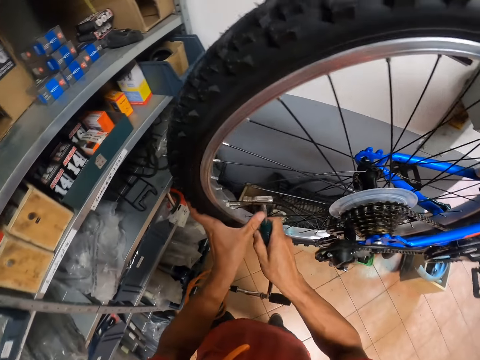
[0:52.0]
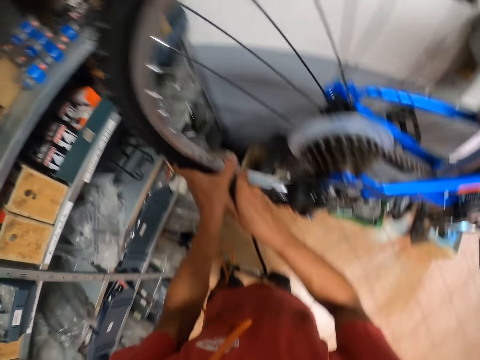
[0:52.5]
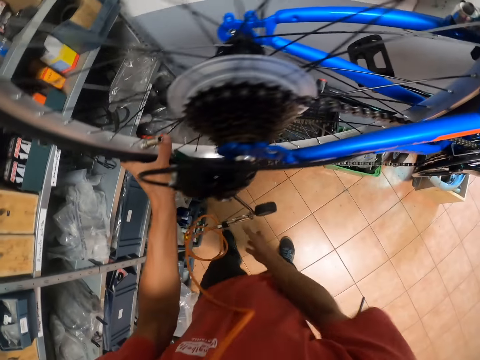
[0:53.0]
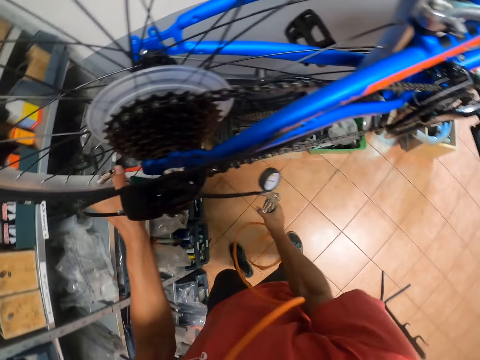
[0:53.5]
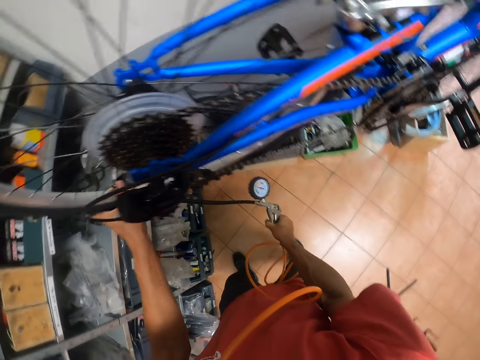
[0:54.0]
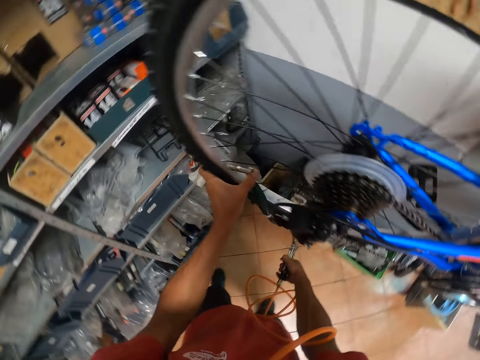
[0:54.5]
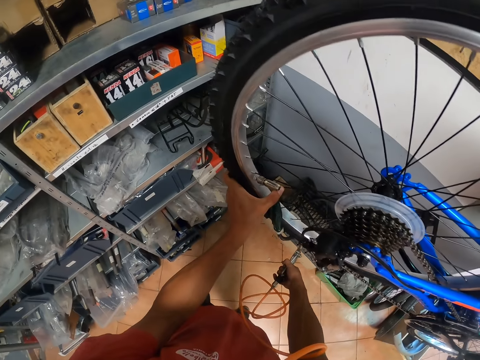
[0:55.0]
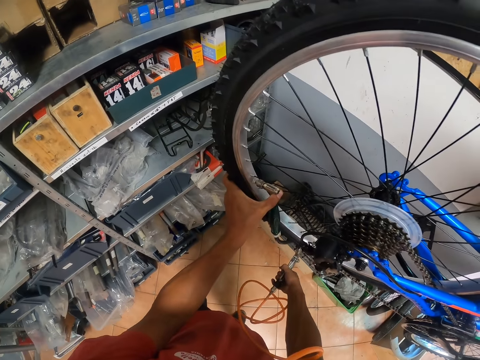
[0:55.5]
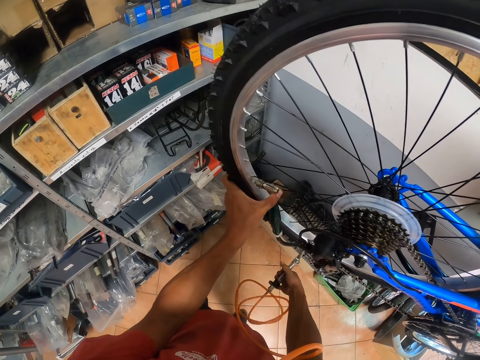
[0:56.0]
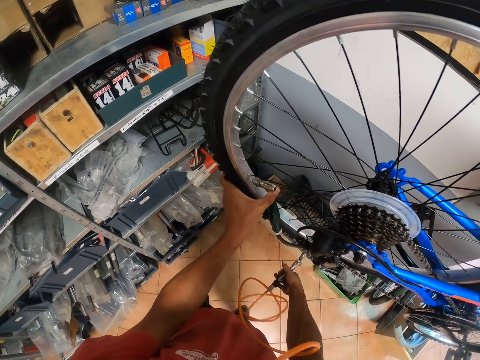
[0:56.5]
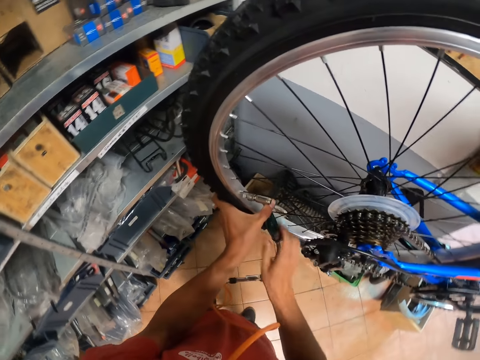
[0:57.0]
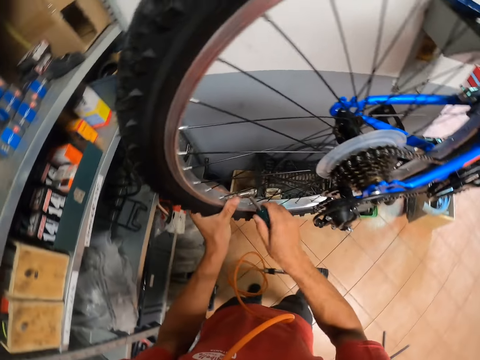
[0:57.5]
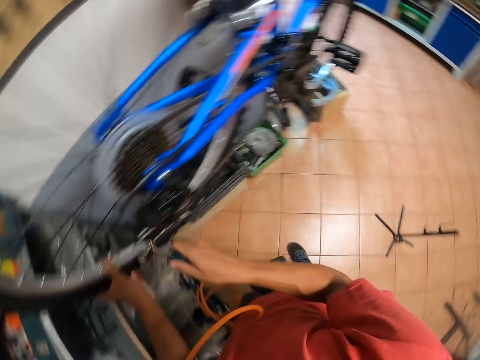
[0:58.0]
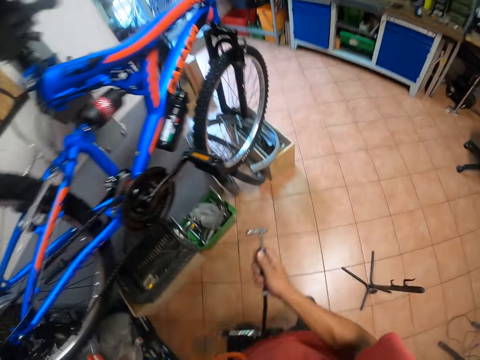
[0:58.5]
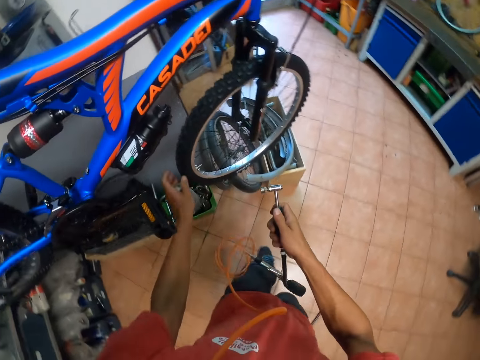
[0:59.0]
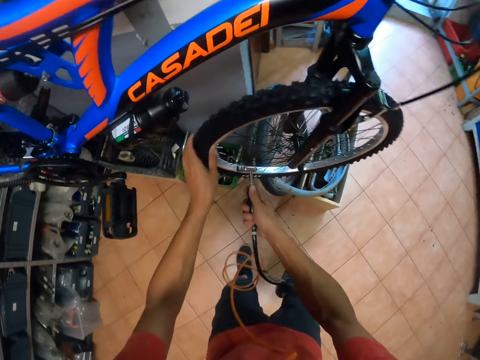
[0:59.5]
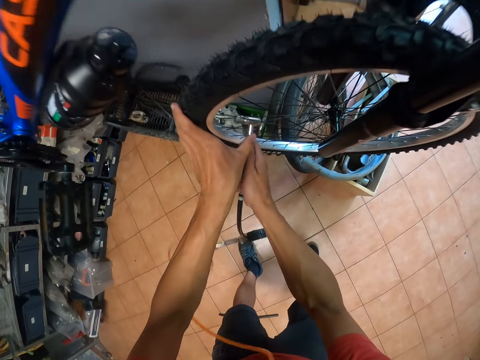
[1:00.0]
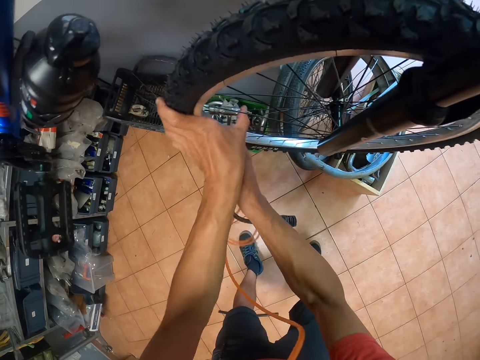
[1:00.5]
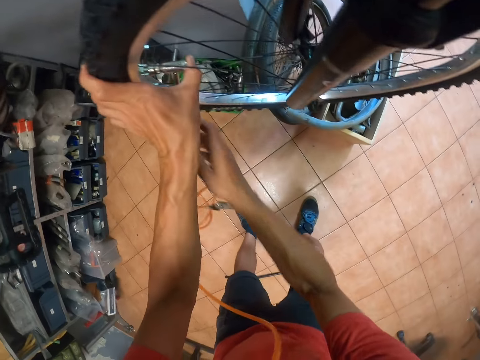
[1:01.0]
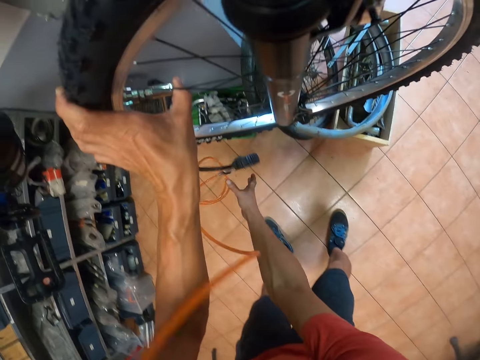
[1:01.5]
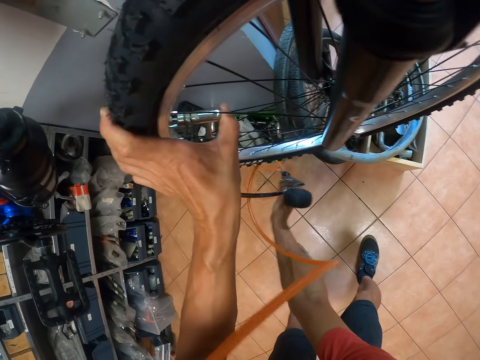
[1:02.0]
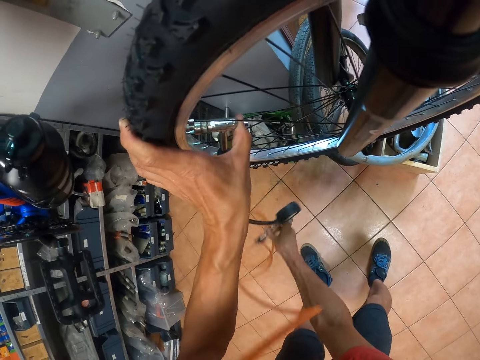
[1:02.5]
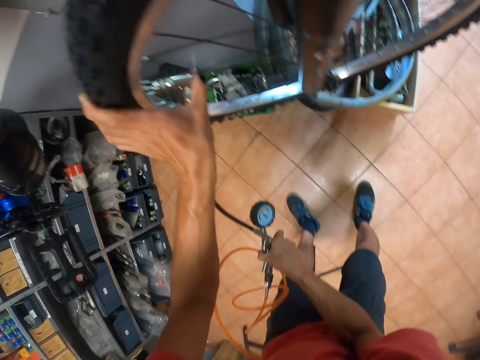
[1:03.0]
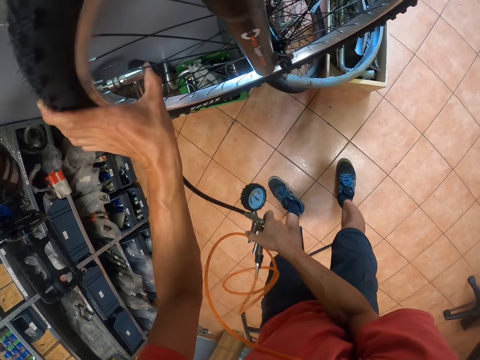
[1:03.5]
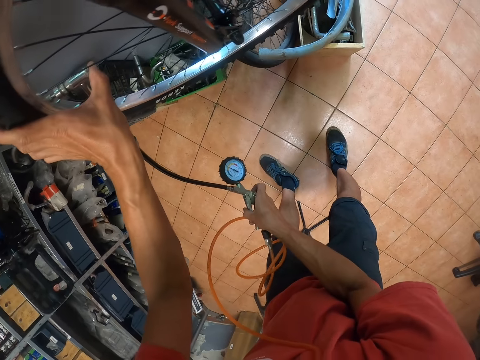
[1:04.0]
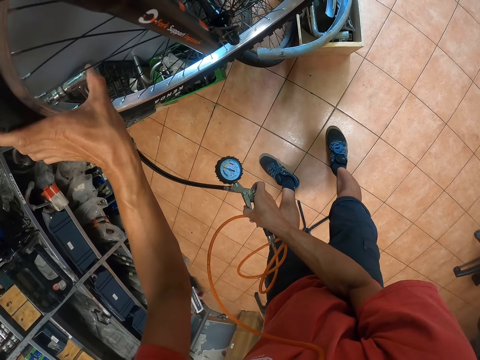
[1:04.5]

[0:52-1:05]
The camera wearer inserts the pressure pipe into the tire valve of the back tyre. He pumps the back tyre. He removes the pressure pipe from the tire valve. He walks to the front wheel of the bicycle and holds the wheel with his left hand. He inserts the pressure pipe in the bicycle's front tire valve. He pumps the front tyre.

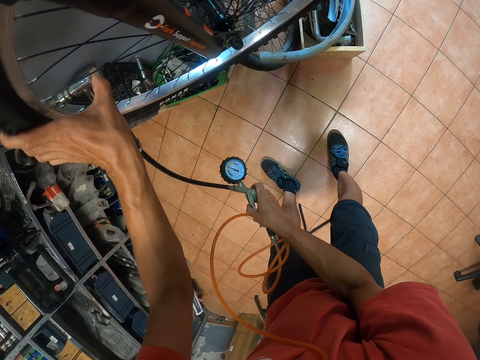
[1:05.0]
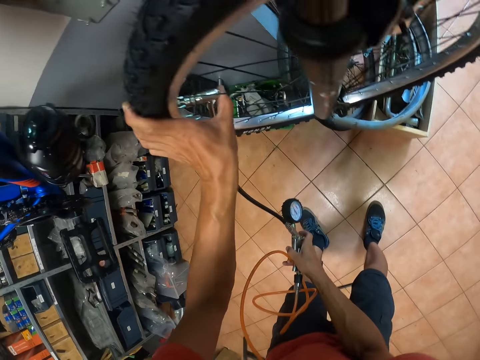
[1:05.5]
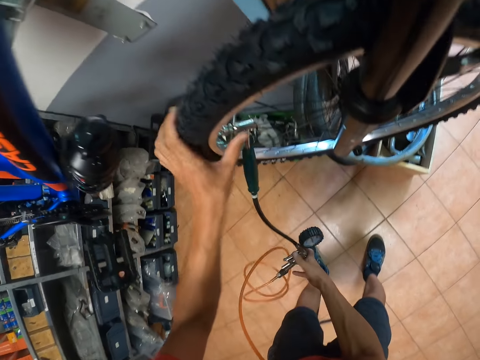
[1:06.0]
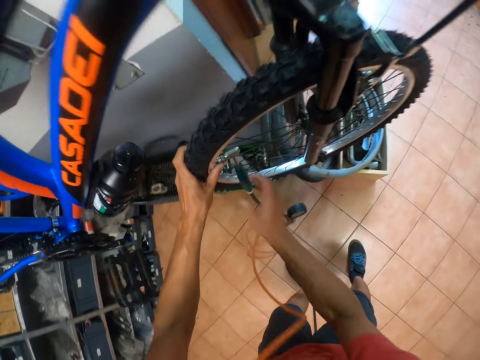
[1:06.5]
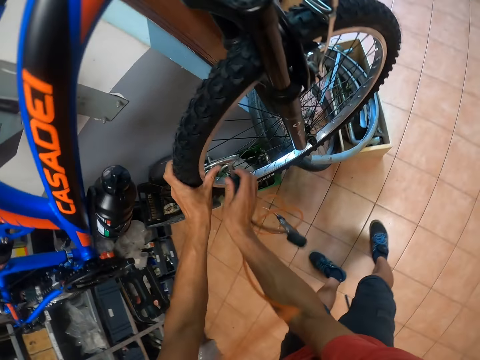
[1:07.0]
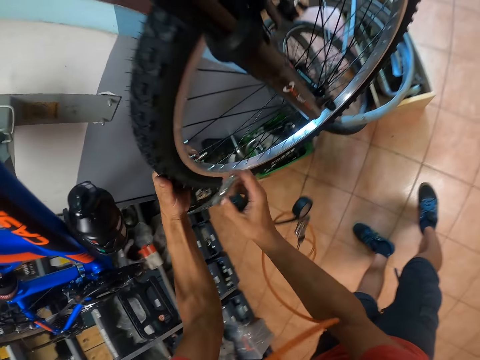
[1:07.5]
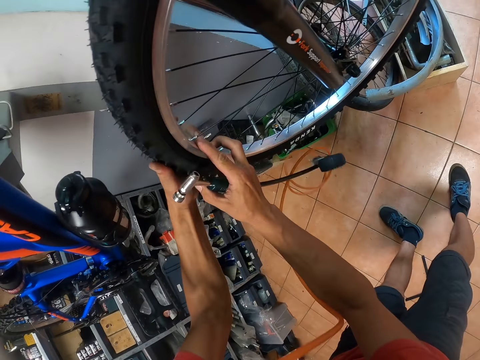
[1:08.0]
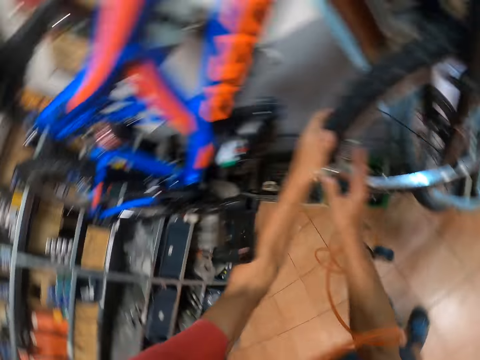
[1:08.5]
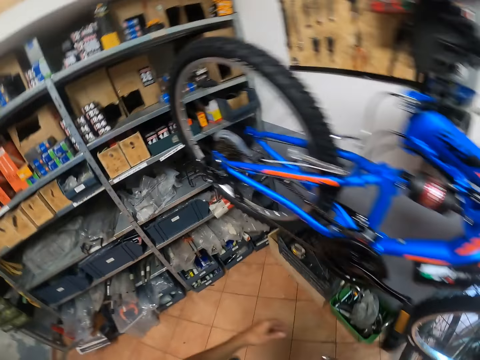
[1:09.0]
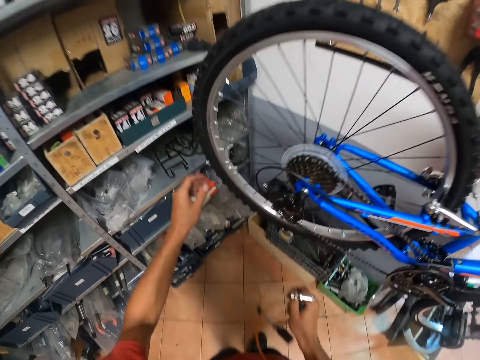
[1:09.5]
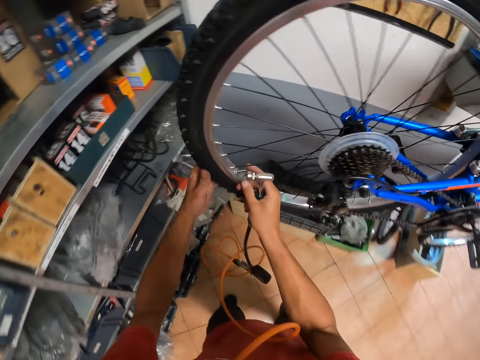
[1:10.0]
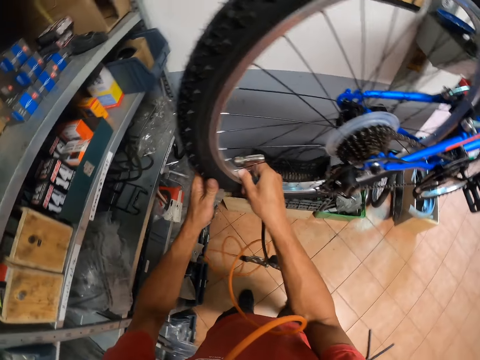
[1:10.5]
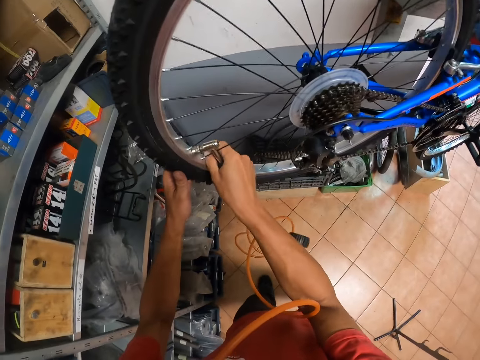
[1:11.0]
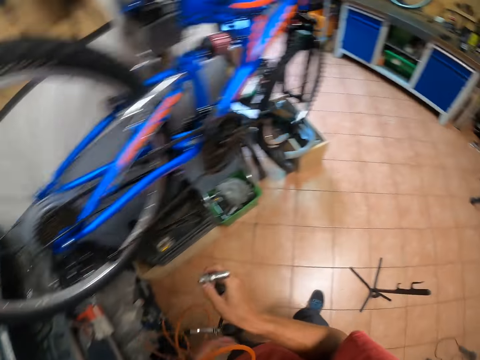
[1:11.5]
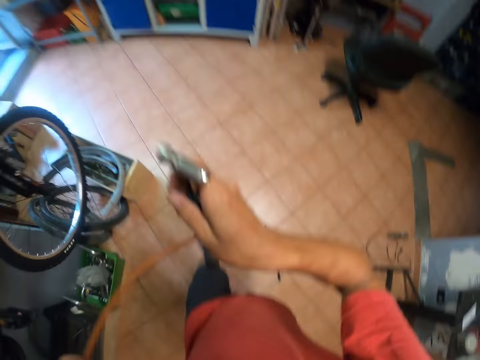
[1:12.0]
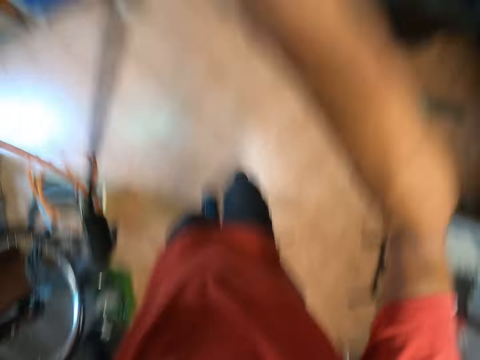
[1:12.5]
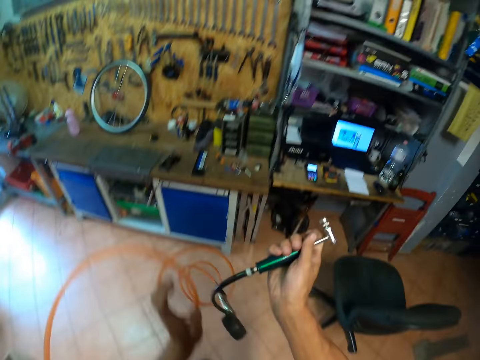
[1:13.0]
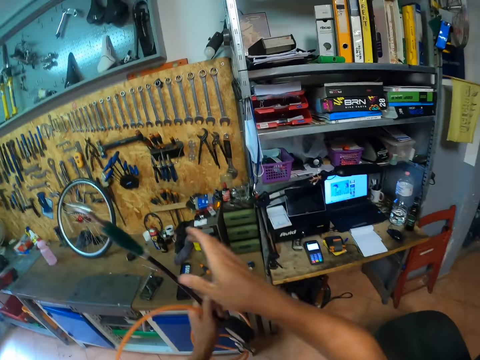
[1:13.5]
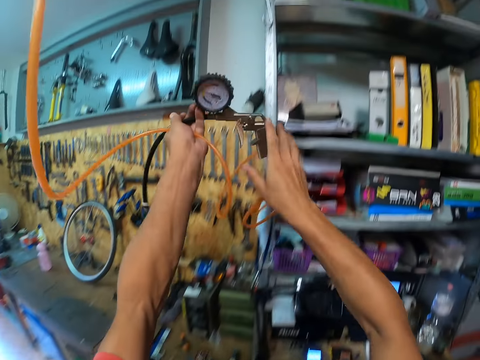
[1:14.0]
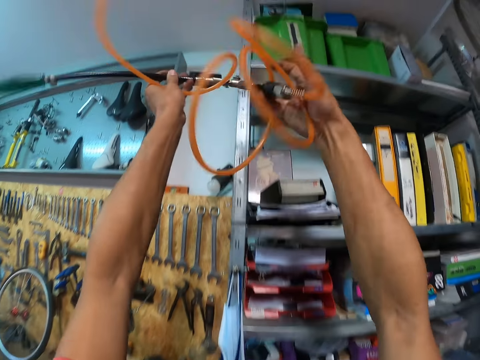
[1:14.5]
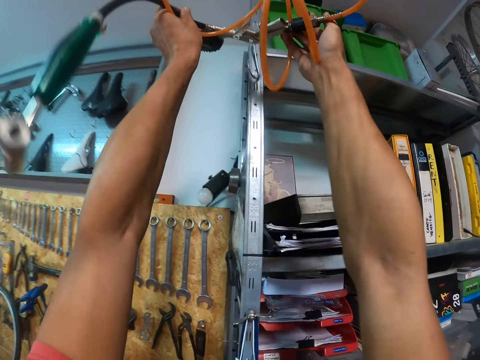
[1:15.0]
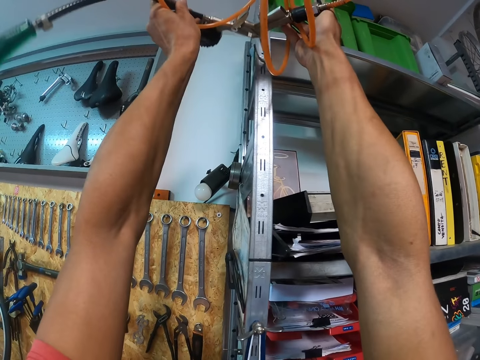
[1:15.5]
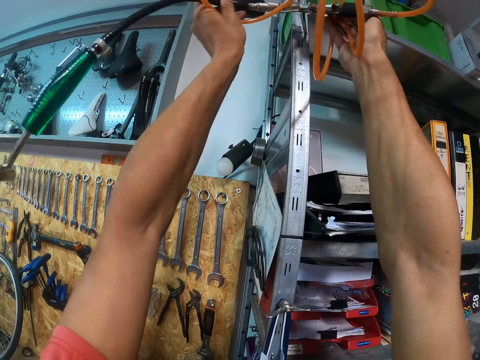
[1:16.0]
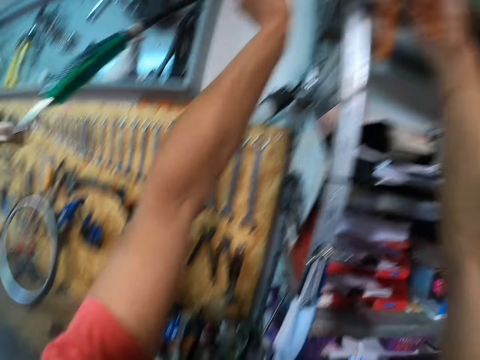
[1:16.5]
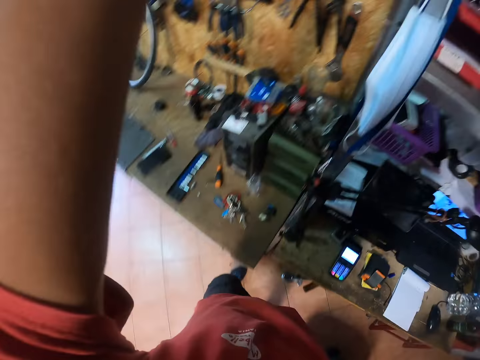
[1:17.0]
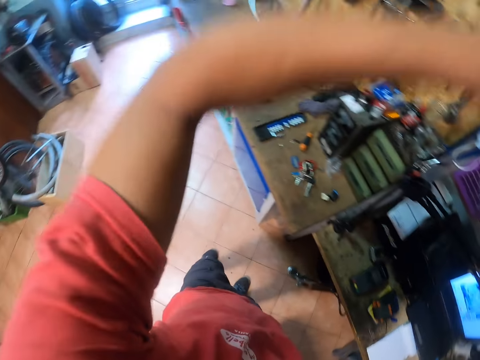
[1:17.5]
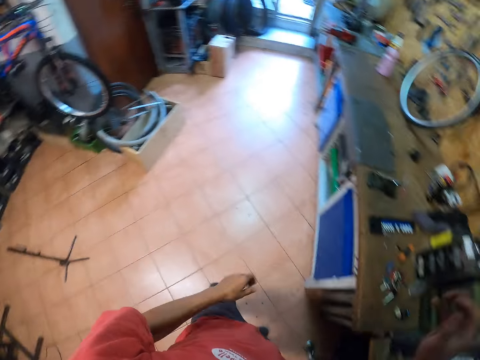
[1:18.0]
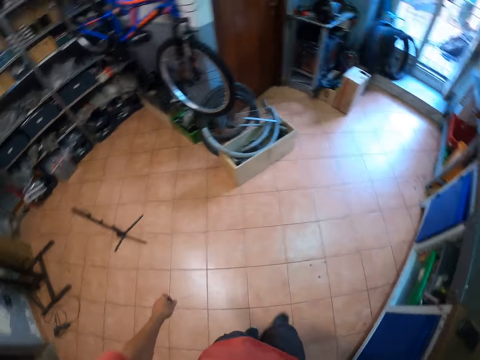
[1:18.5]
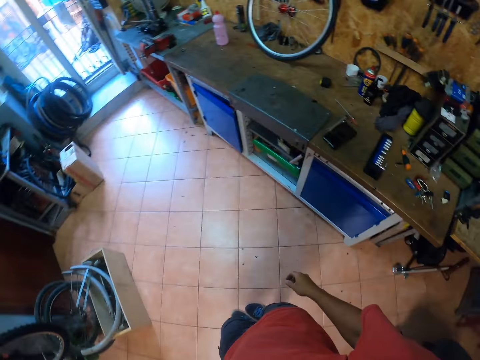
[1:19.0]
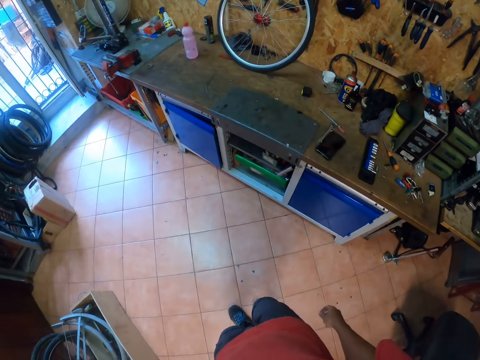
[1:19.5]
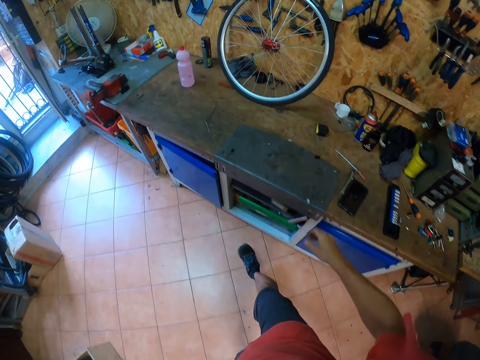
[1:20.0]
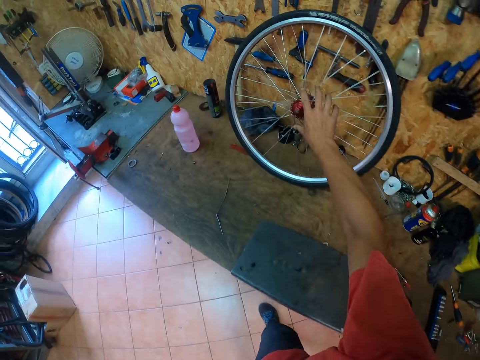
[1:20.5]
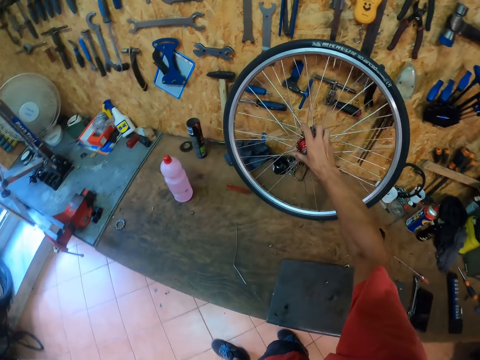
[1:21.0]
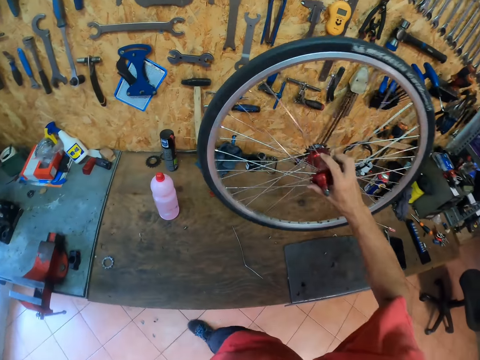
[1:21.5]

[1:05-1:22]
The camera wearer removes the pressure pipe from the front tire valve. He tightens the front tyre valve. He walks back to the rear wheel. He tightens the back tyre valve. He walks back to the rack. He raises his hand to his face. He unhangs part of the pressure pipe from the roof of the workshop. He hangs back the pressure pipe on the side of the storage shelf. He walks to the center of the workbench. He collects a spare bicycle wheel on top of the table.
